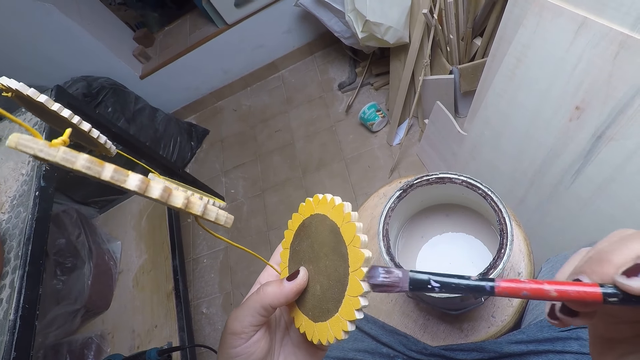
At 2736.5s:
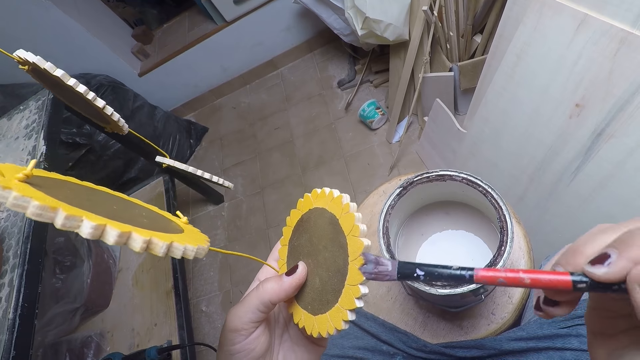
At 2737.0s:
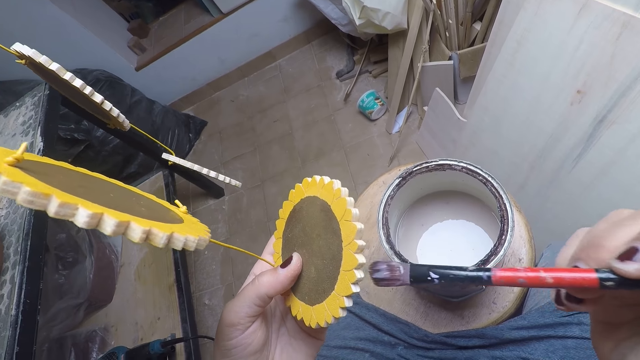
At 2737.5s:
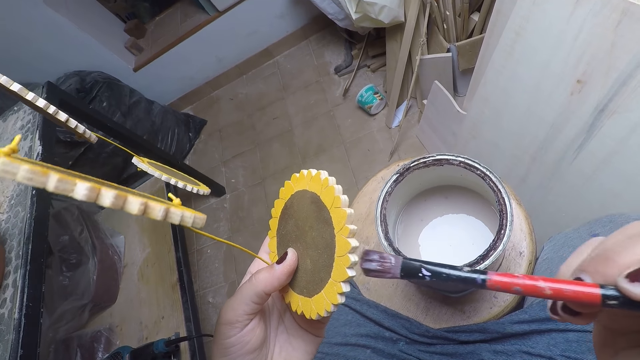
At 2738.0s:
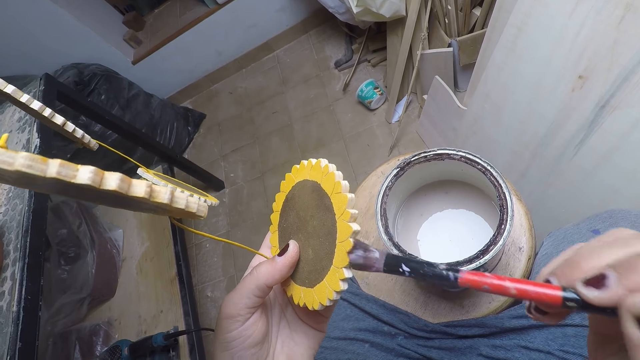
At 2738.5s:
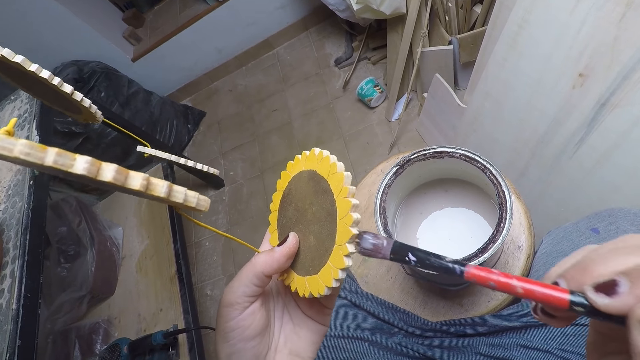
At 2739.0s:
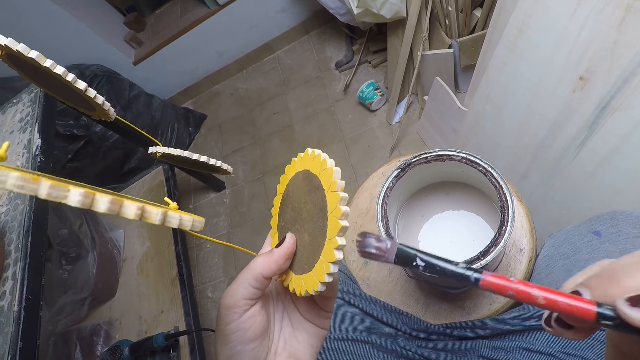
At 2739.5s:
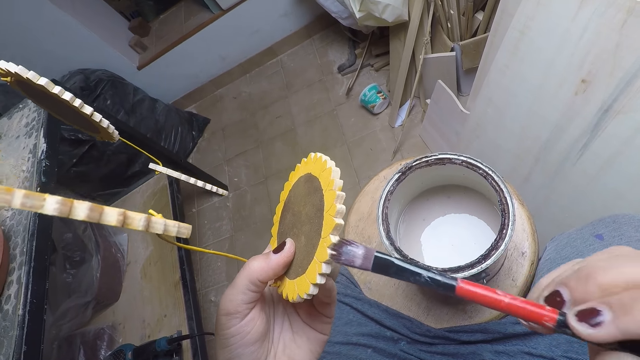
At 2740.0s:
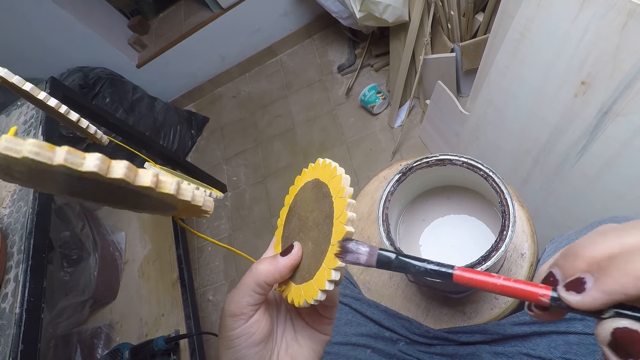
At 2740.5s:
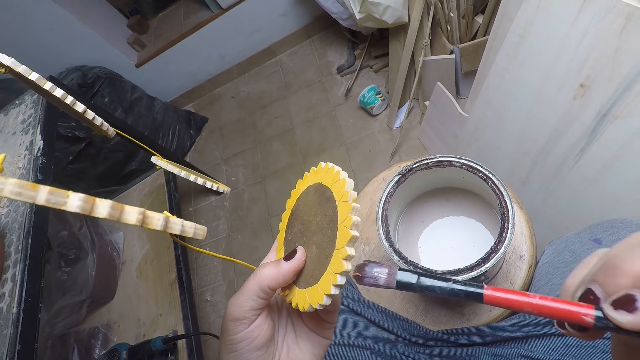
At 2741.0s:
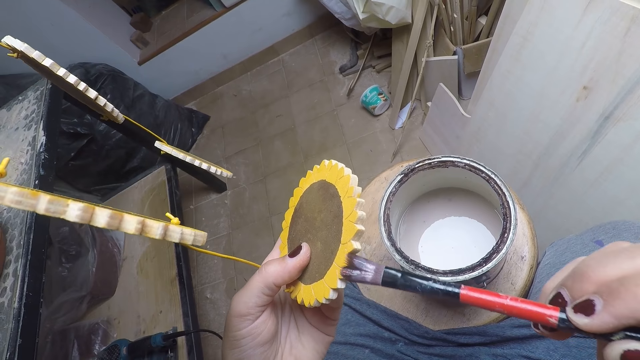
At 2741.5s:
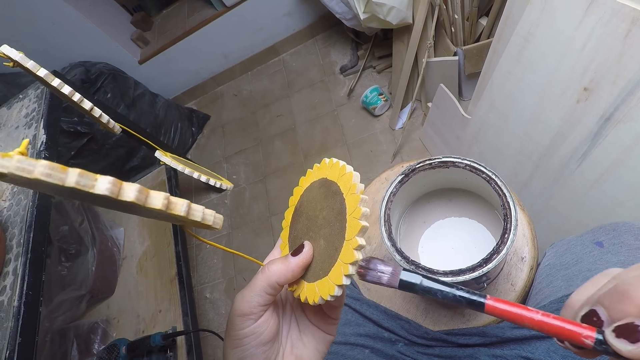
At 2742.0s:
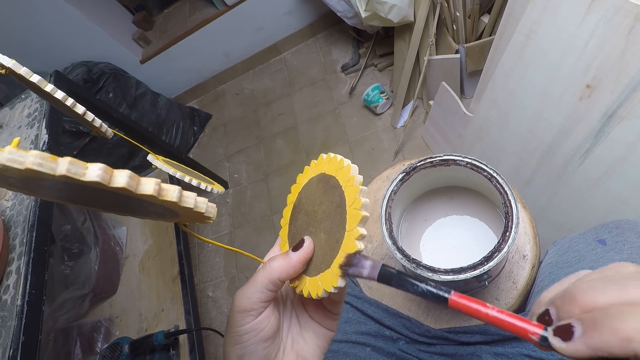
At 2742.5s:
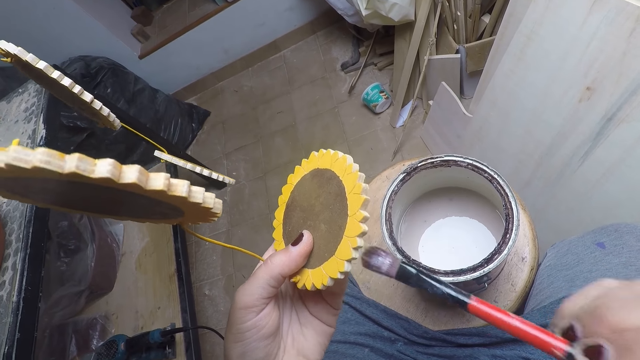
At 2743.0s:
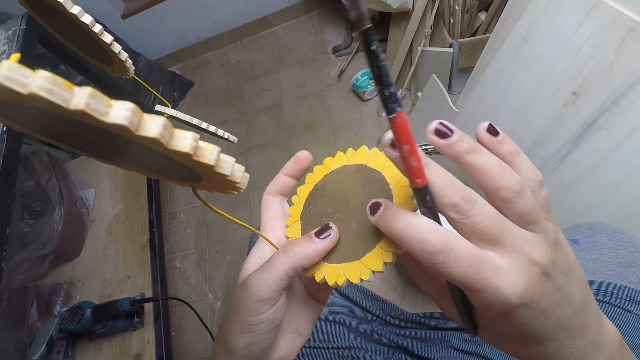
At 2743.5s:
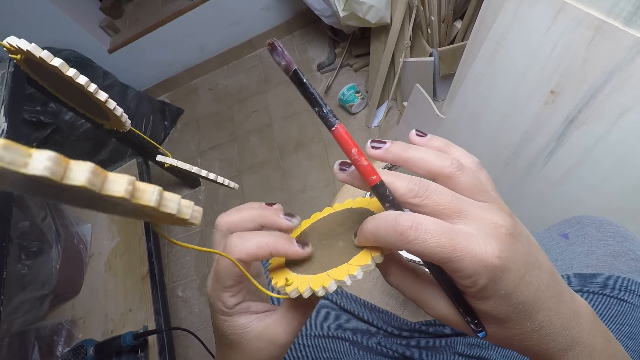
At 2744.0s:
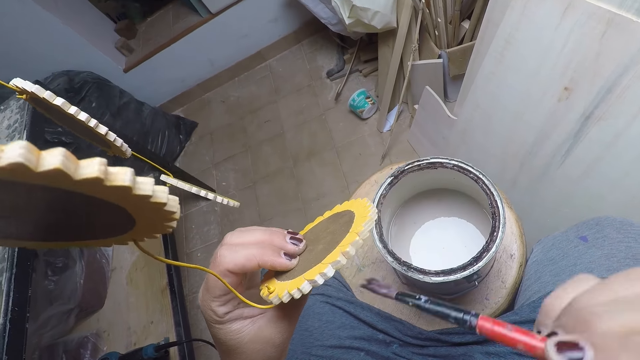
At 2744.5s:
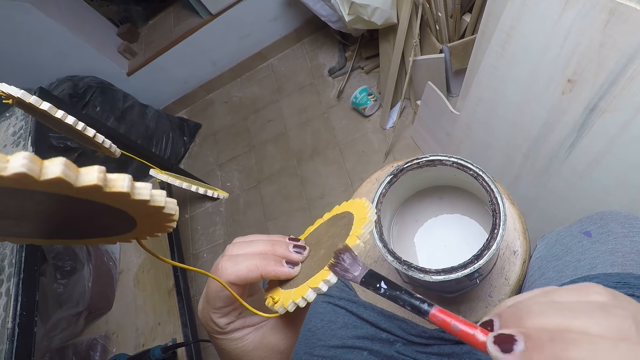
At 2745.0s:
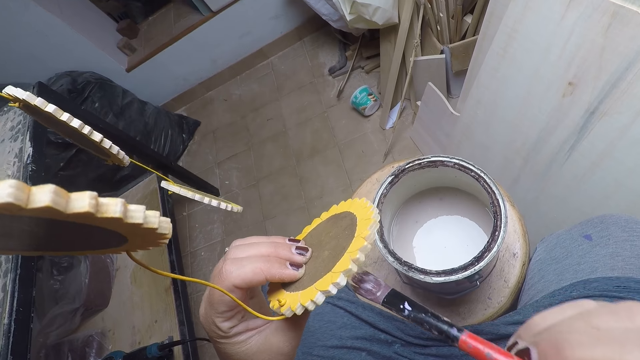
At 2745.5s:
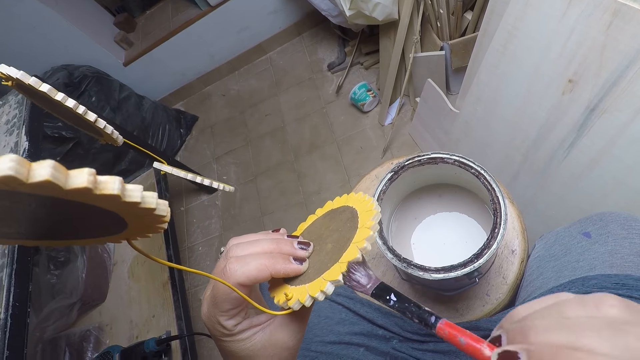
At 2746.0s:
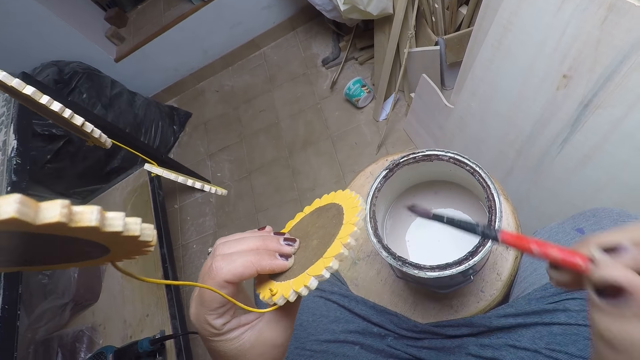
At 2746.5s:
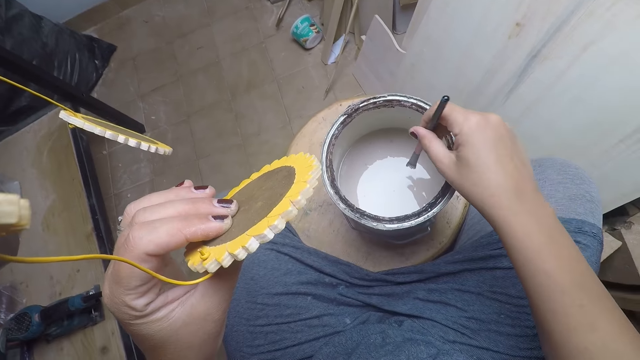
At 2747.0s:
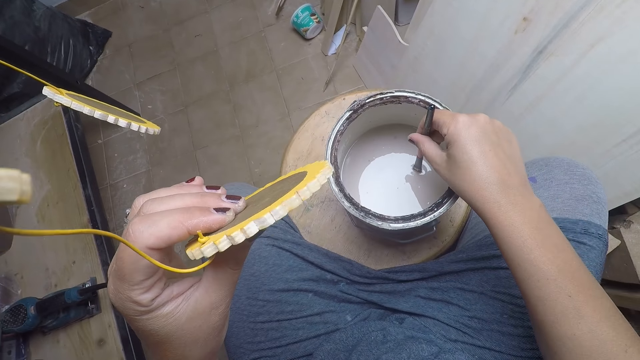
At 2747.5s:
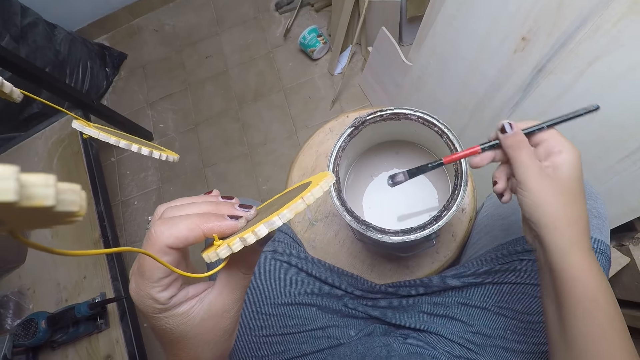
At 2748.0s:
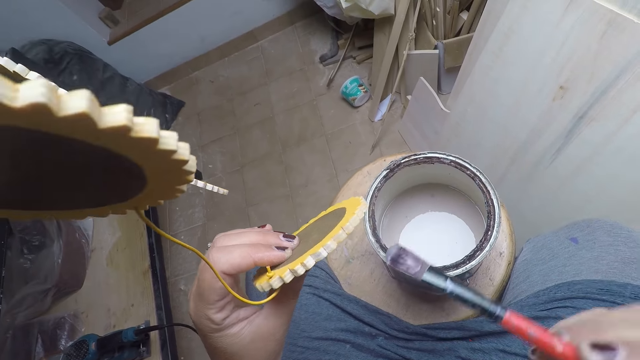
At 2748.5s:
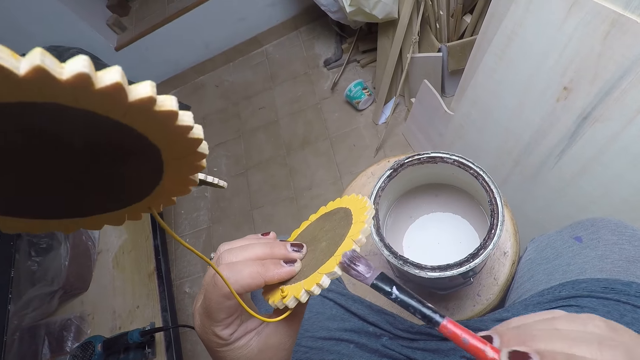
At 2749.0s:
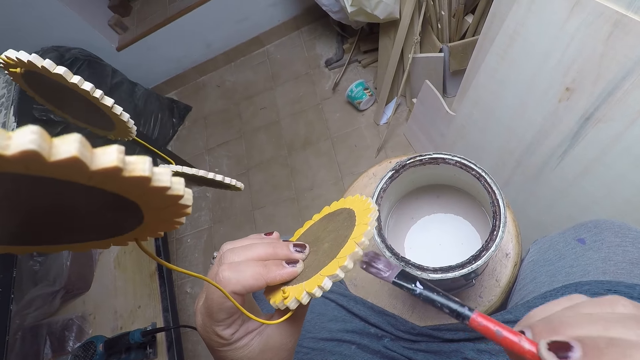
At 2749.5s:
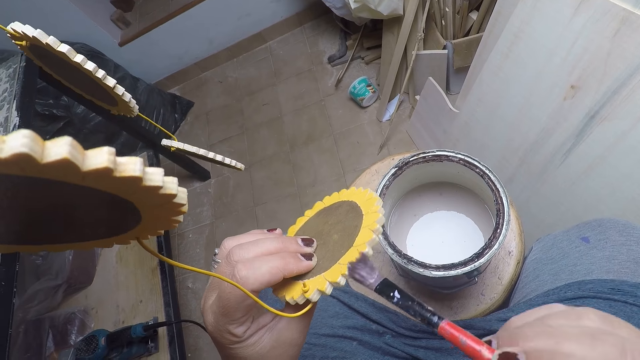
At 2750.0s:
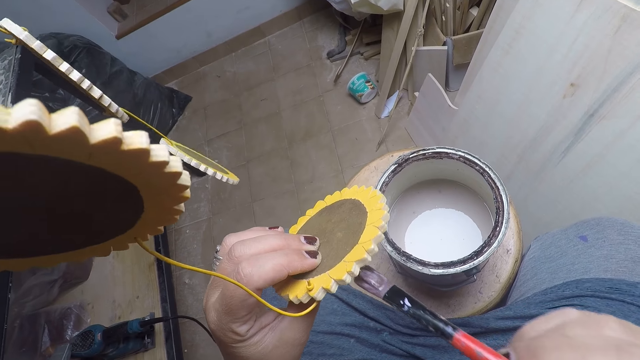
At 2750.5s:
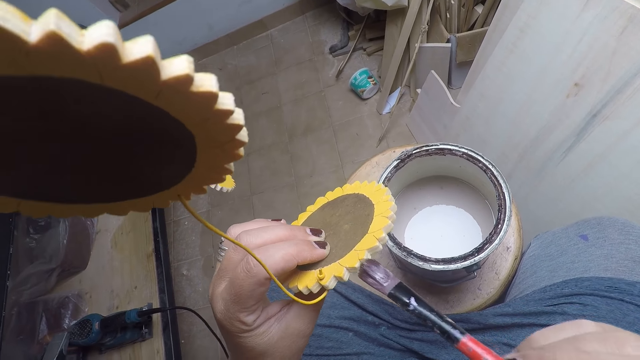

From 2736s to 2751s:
The camera wearer holds the flower craft with both hands. They adjust their hands on the flower craft. They pull their hand off the flower craft. They paint the flower craft with a brush. They dip the brush in their right hand into the paint in the bucket. They apply paint on the brush. They remove the brush from the bucket. They paint the flower craft with the brush.

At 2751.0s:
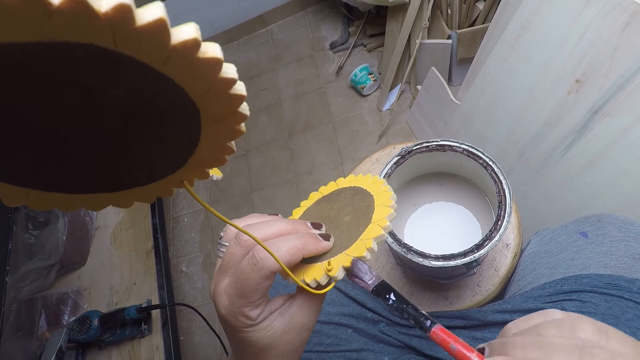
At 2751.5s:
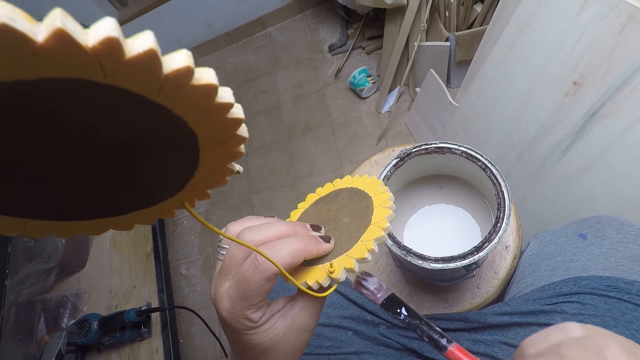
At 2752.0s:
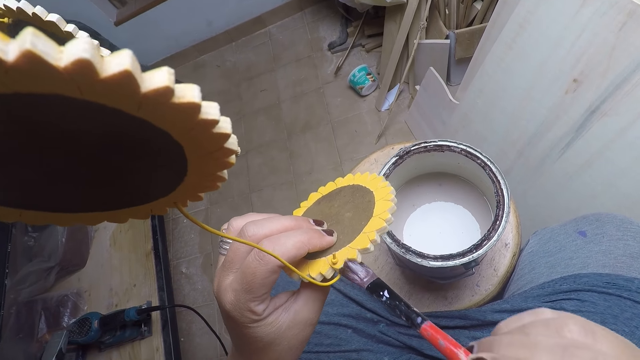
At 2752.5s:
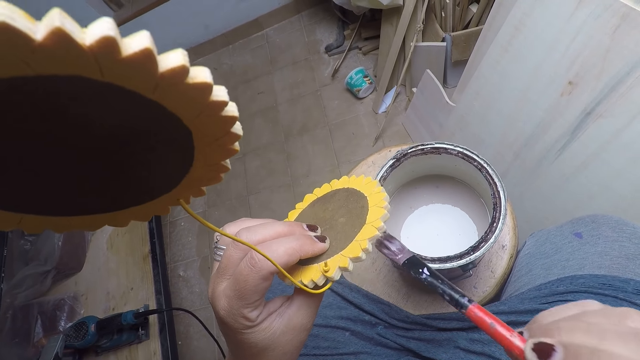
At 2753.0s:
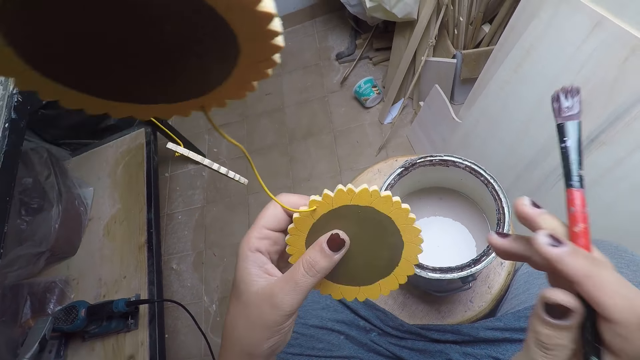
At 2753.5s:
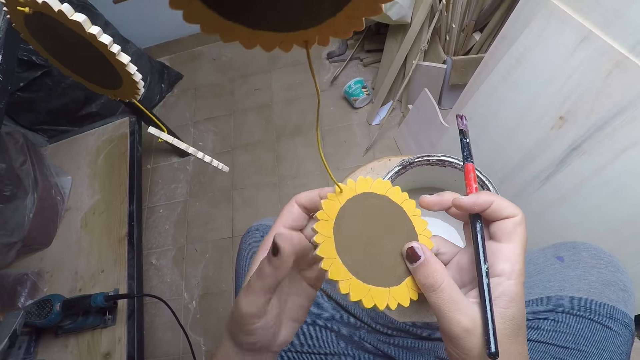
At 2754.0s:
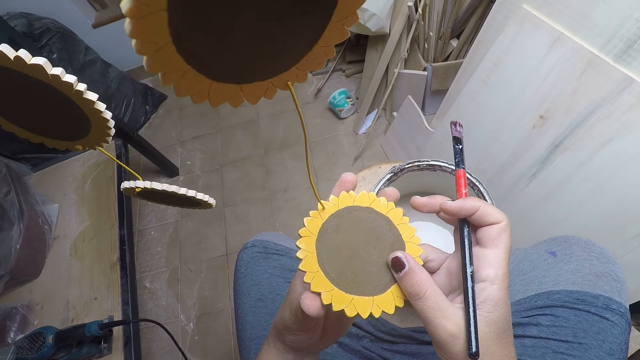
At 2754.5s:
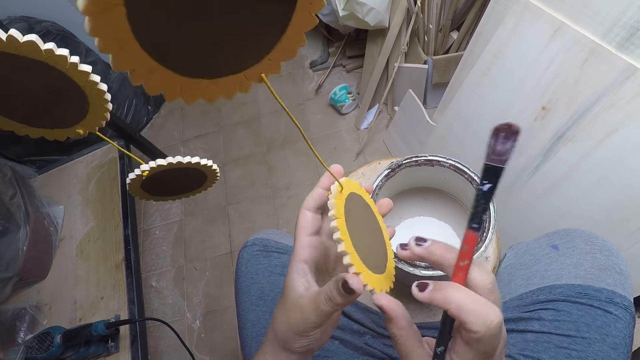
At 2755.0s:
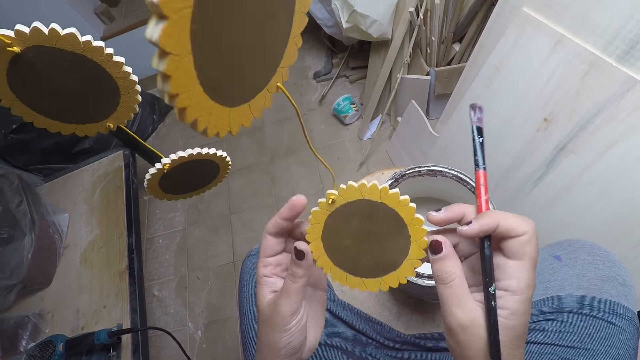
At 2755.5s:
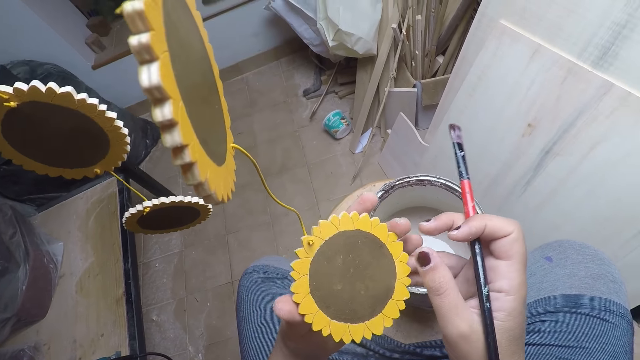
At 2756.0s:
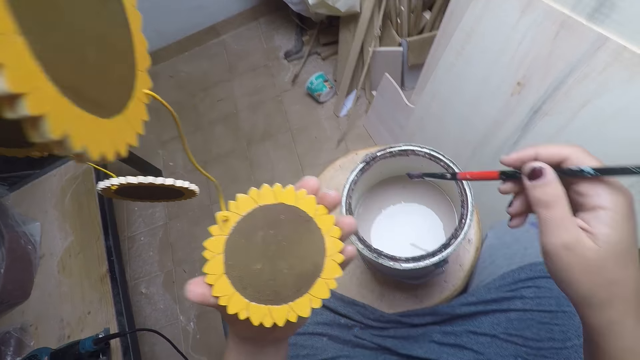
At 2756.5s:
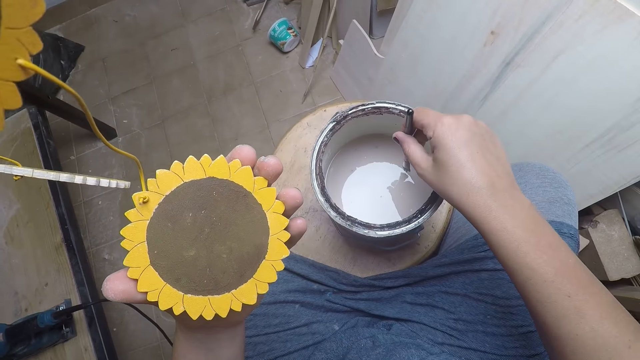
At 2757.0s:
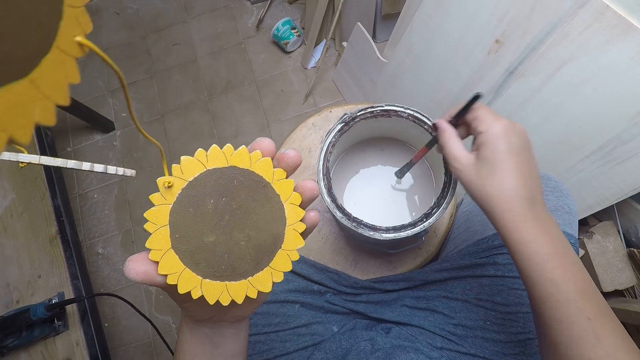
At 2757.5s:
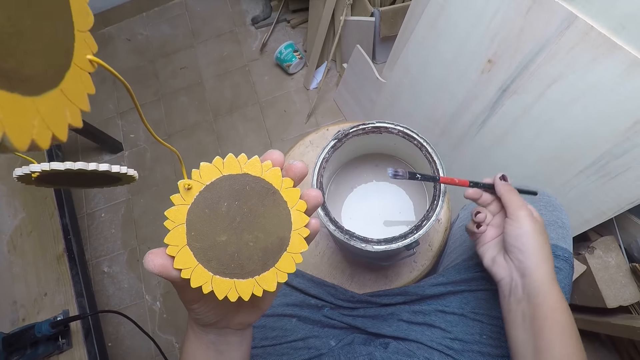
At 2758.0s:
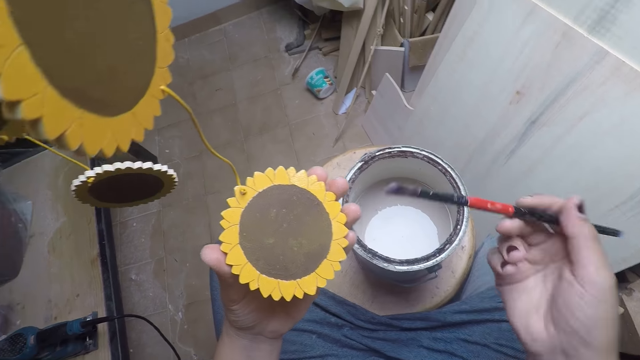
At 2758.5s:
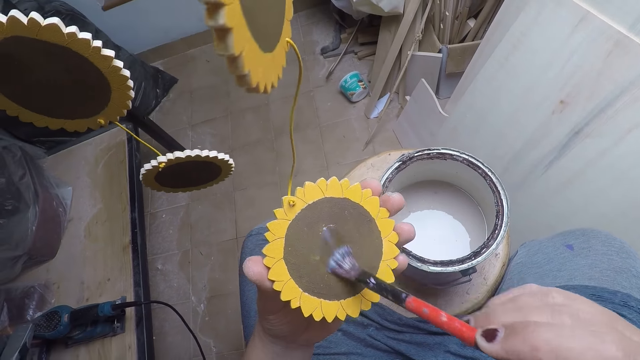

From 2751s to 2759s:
The camera wearer turns the craft in his hand. He holds the flower craft with both hands. He dips the brush in his right hand into the paint in the bucket. He applies paint on the brush. He removes the brush from the bucket. He paints the flower craft with the brush.
